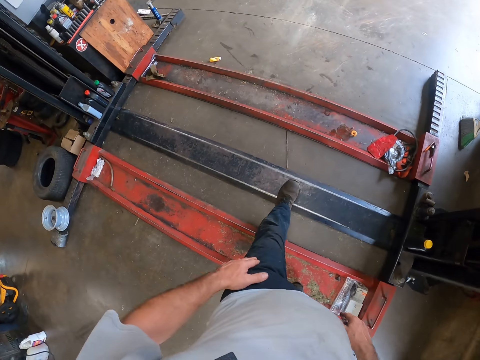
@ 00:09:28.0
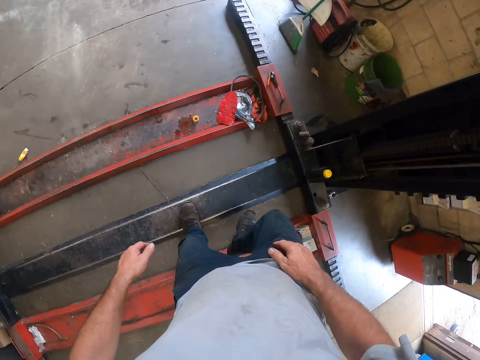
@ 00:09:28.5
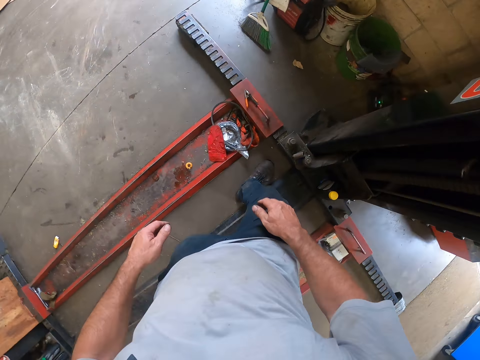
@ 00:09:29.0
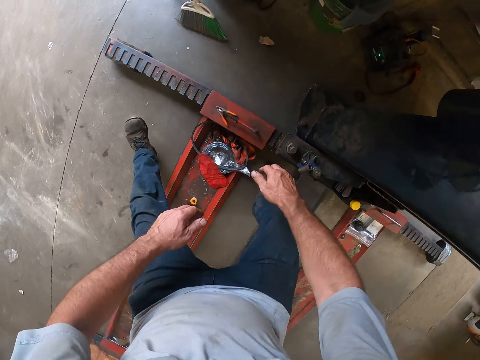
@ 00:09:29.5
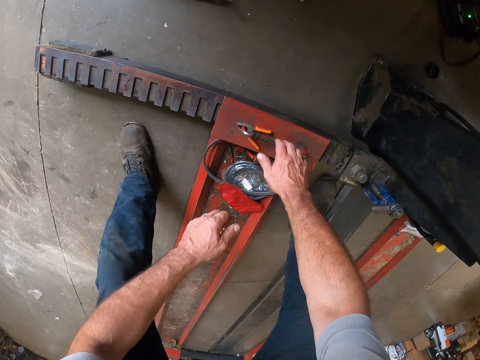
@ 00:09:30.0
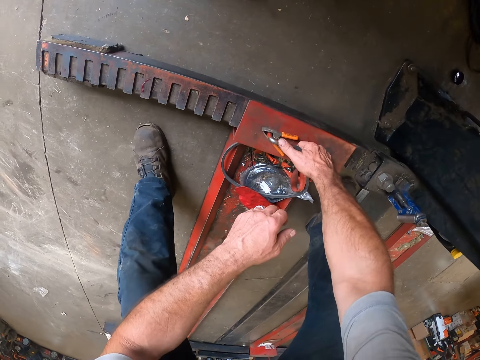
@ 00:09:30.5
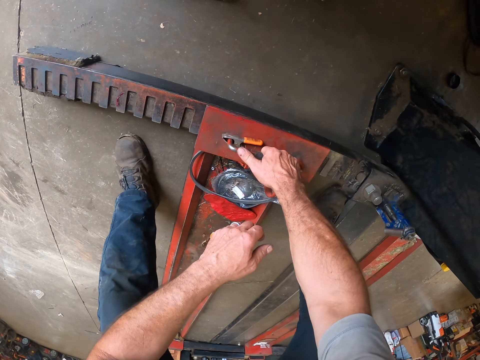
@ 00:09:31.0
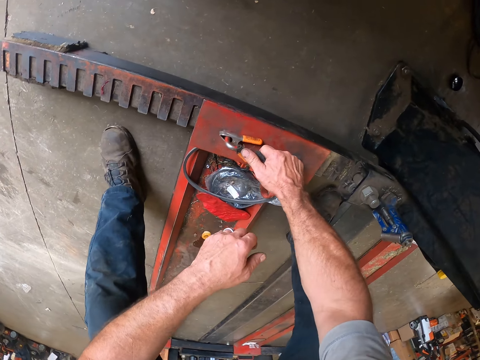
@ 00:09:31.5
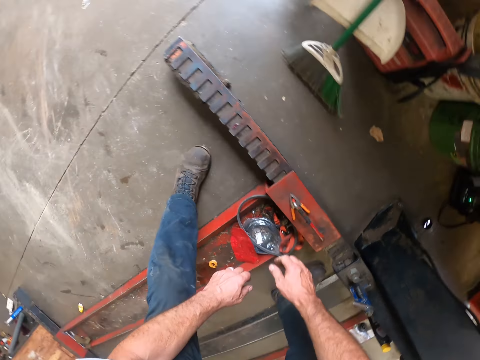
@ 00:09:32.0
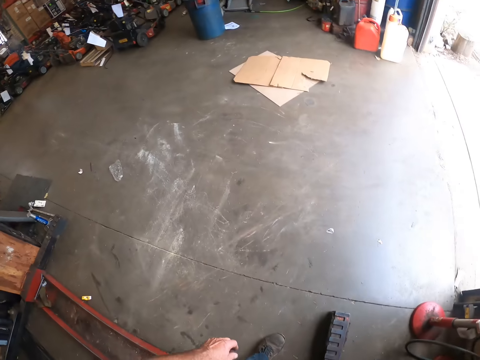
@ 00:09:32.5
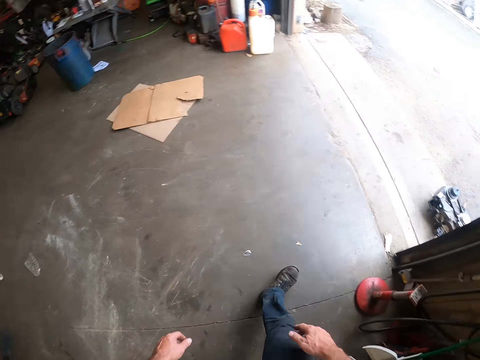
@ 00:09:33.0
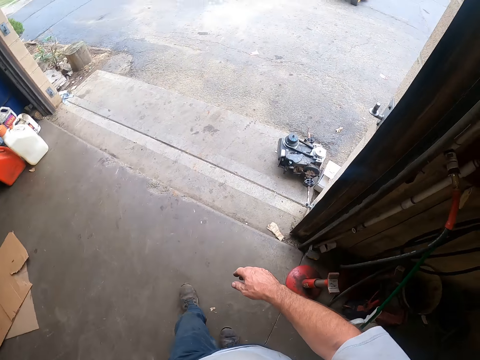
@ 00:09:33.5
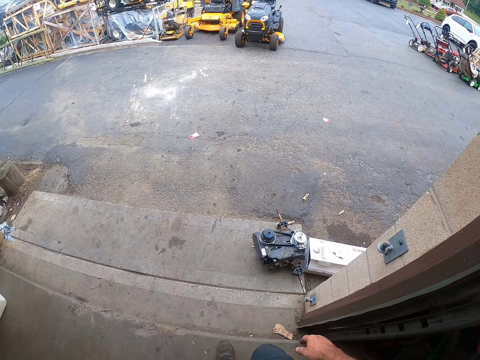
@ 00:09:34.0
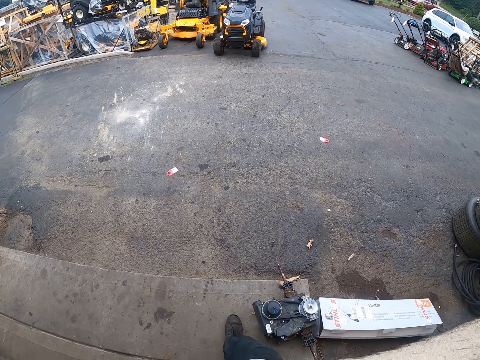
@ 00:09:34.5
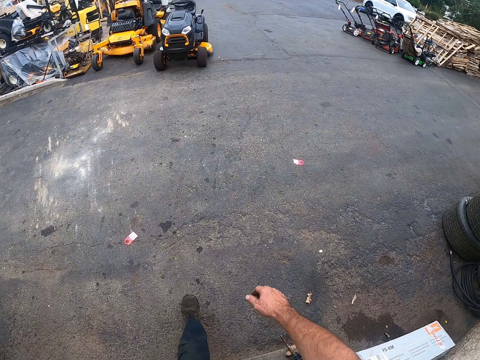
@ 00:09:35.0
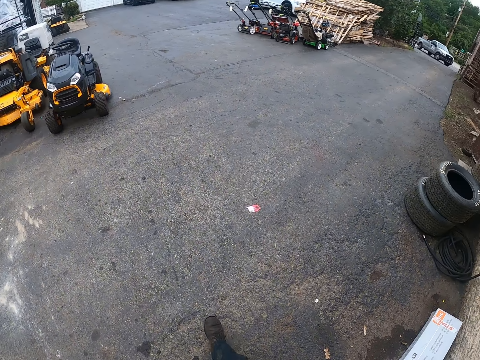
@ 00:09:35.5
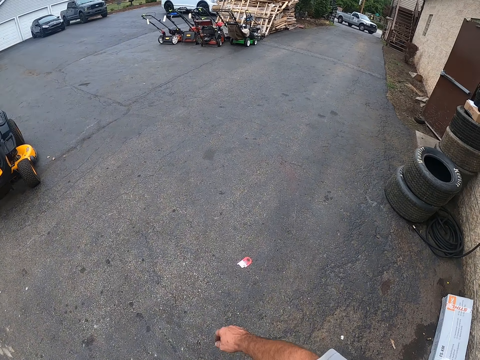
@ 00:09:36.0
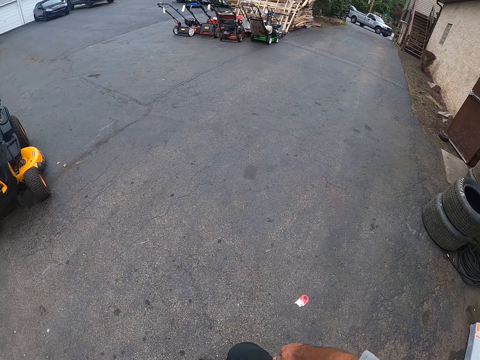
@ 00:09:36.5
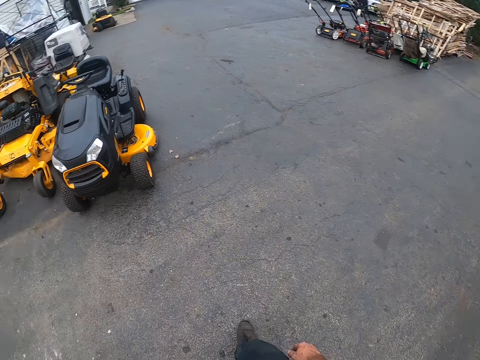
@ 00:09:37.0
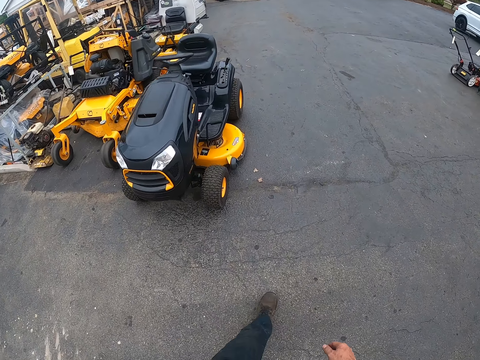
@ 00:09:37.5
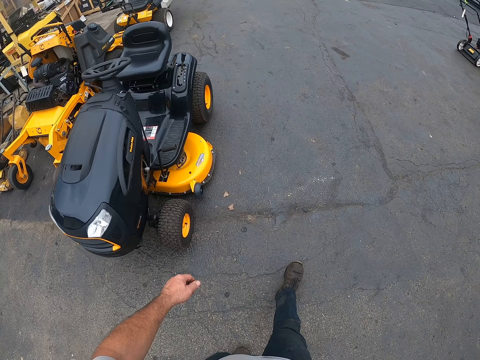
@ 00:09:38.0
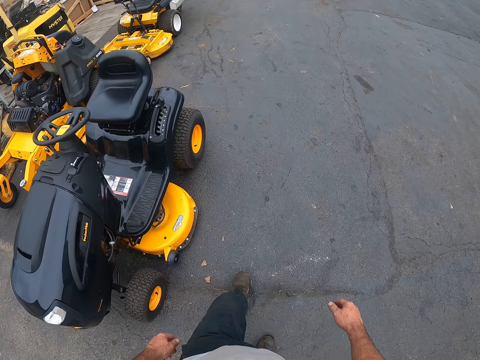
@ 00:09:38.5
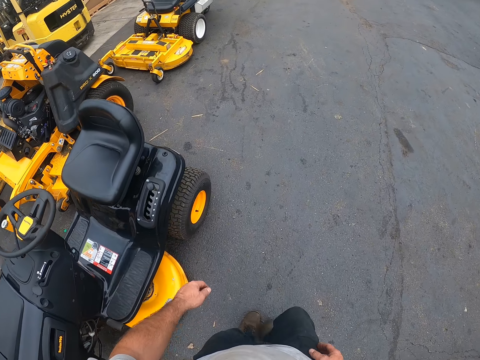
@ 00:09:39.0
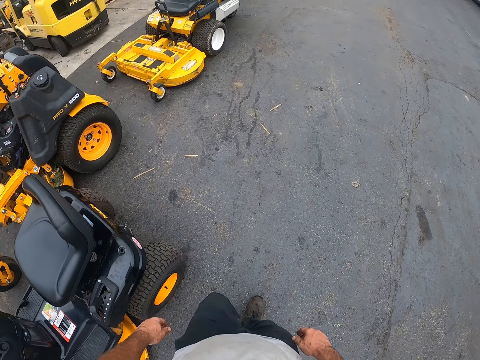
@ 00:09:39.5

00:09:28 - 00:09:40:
The camera wearer adjusts a rack. They move a hydraulic lift adjustment with a hand. They walk out of the workshop.

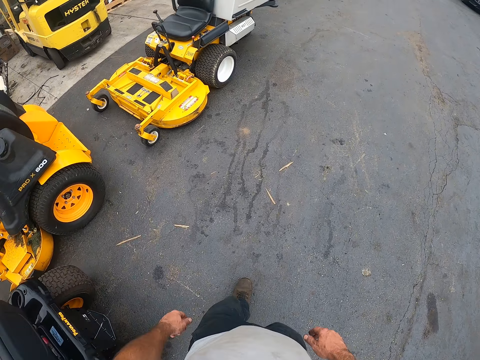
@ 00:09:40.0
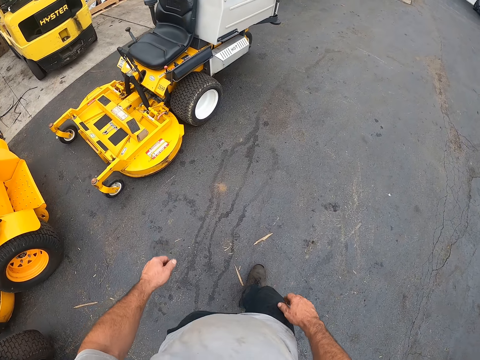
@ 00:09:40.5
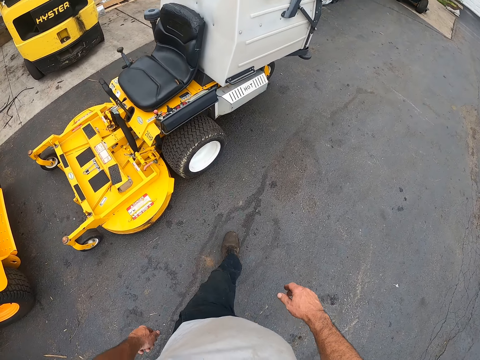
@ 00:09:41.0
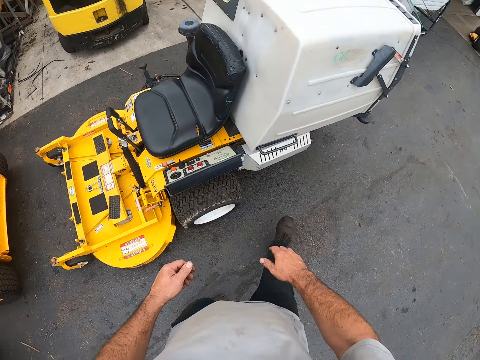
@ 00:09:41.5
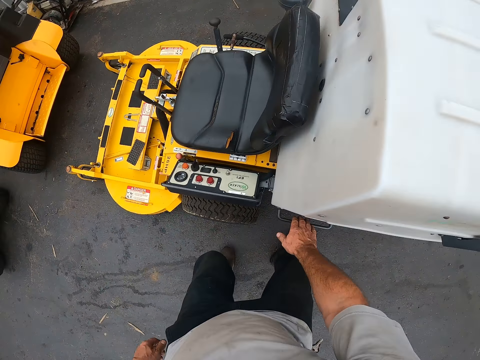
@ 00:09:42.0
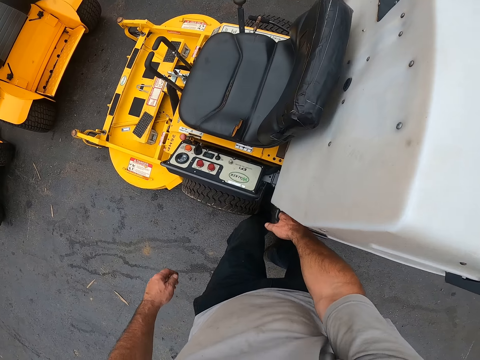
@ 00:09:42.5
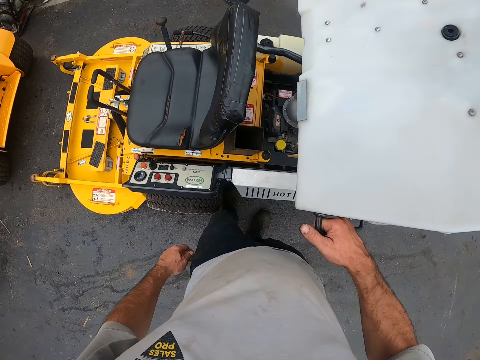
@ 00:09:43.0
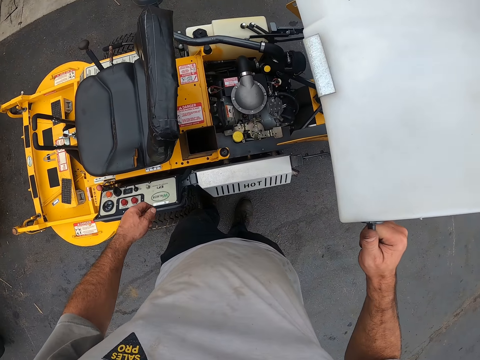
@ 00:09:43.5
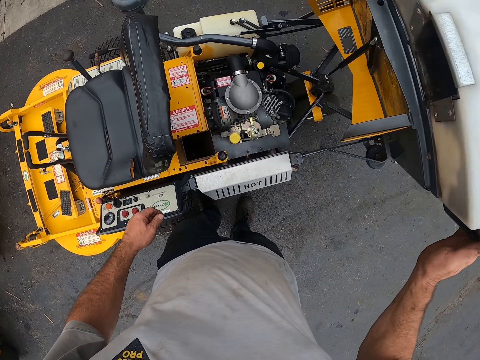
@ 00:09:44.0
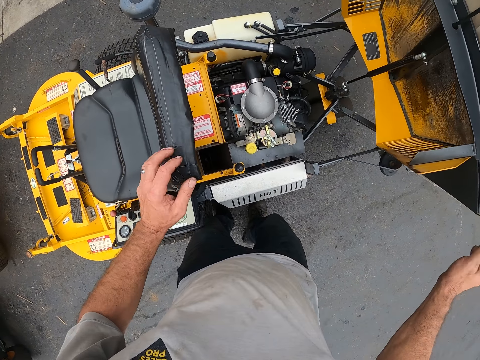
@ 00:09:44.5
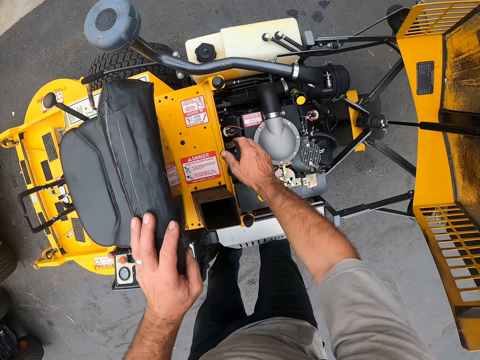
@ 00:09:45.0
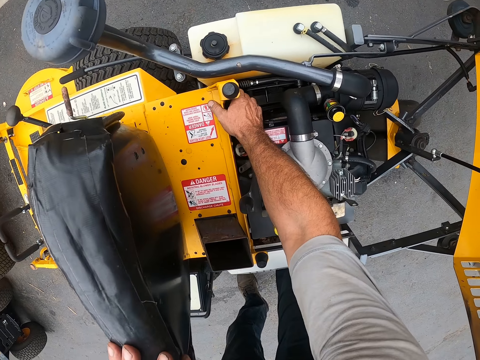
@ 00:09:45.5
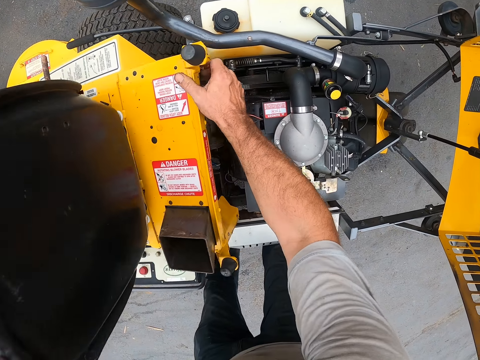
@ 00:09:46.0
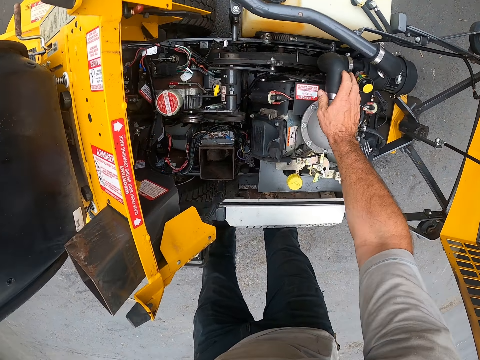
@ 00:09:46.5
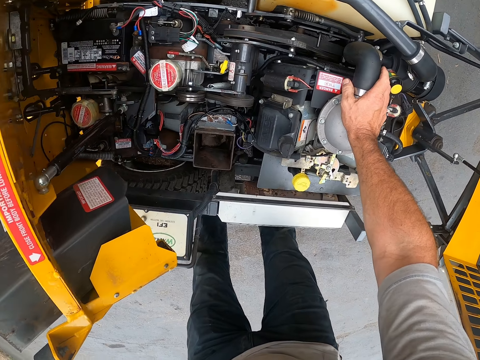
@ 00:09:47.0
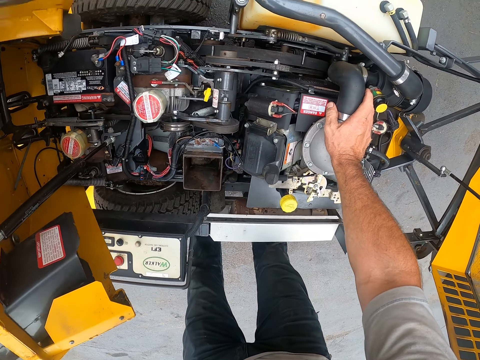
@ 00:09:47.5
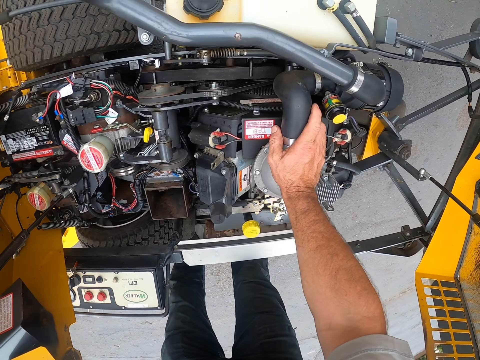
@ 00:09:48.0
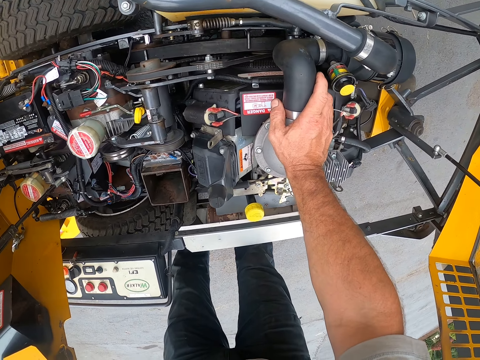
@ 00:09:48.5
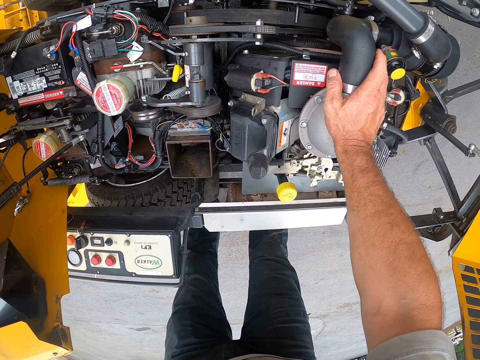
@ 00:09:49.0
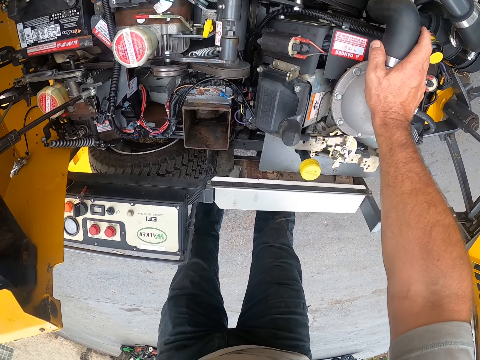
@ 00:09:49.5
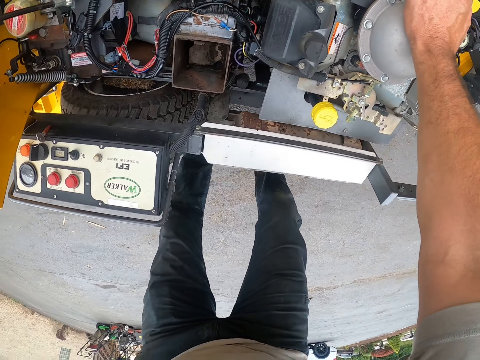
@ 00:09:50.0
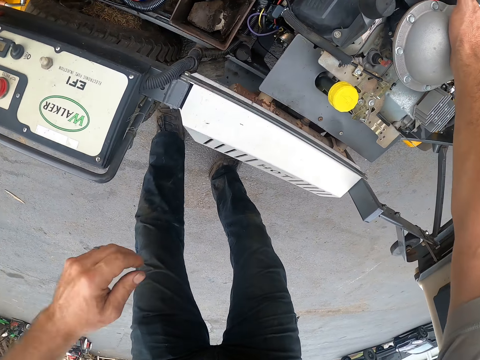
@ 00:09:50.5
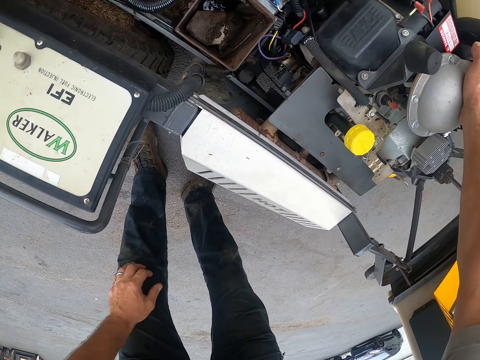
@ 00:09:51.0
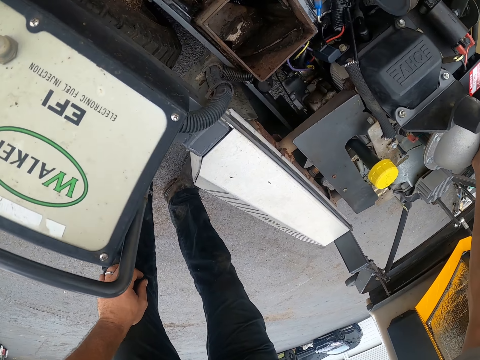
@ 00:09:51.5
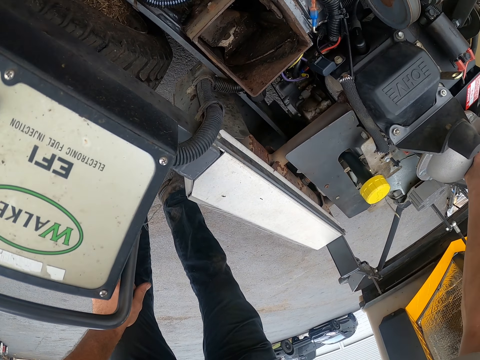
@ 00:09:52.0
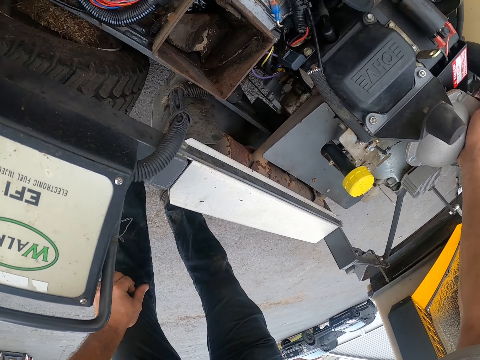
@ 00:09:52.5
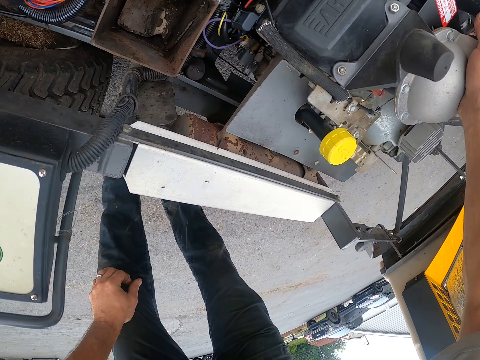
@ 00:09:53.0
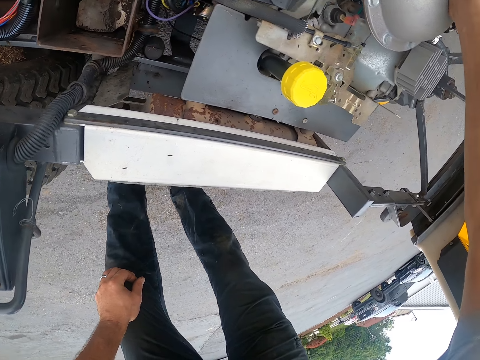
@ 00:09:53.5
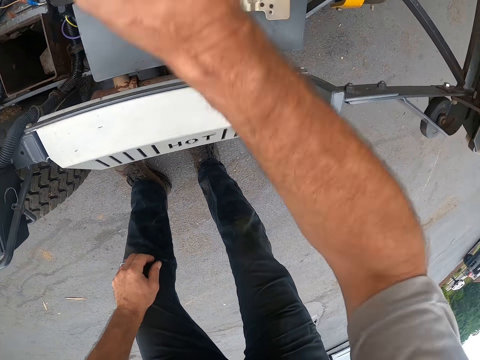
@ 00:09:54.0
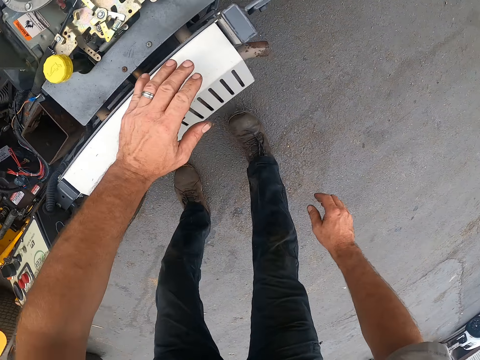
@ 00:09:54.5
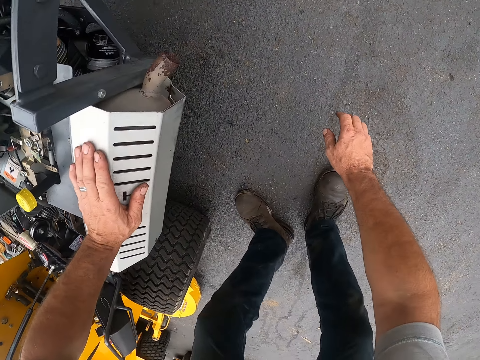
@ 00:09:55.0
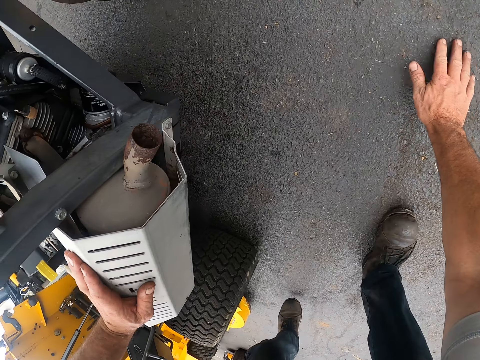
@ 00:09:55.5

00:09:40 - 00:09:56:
The camera wearer opens a lawn mower cover. He lifts a lawn mower part. He puts a hand on the lawn mower seat. He raises another side of the lawn mower with a hand. He places his right hand on a part of the engine. He puts a hand on his knee. He kneels down.
